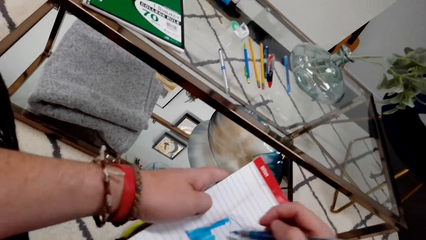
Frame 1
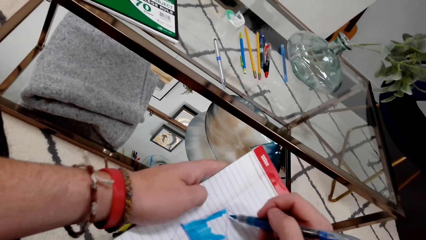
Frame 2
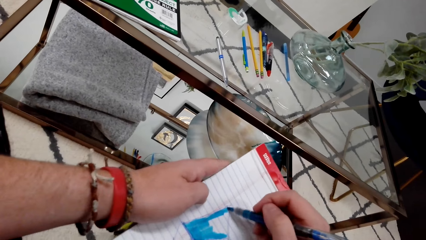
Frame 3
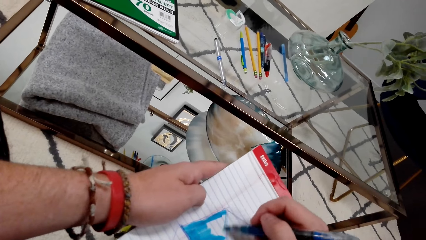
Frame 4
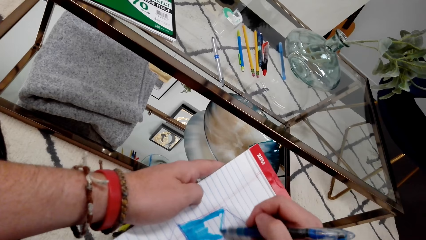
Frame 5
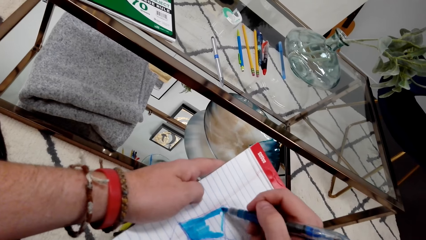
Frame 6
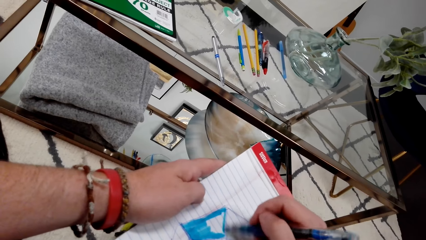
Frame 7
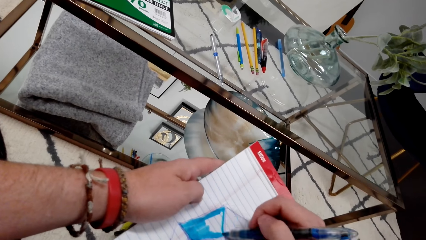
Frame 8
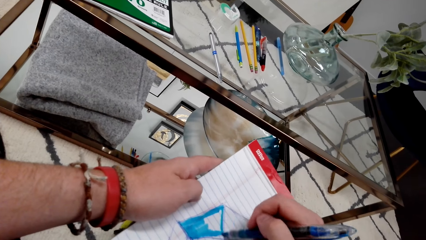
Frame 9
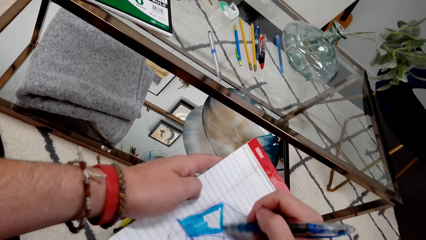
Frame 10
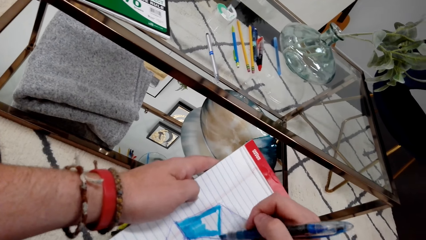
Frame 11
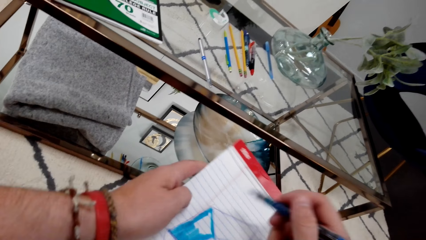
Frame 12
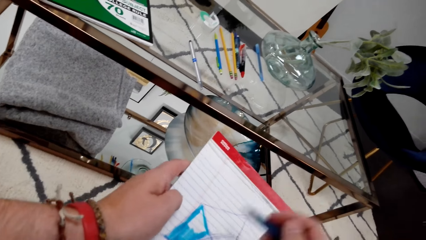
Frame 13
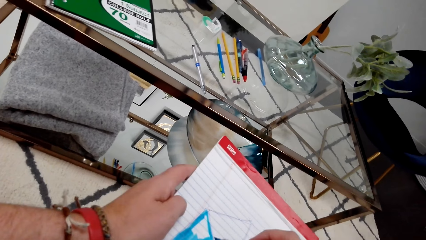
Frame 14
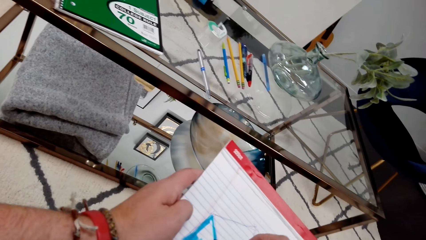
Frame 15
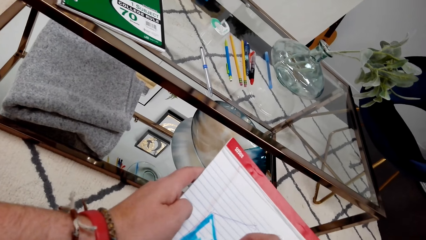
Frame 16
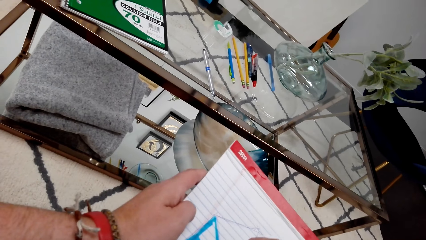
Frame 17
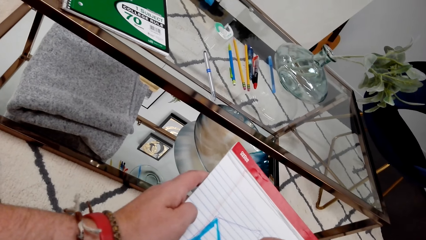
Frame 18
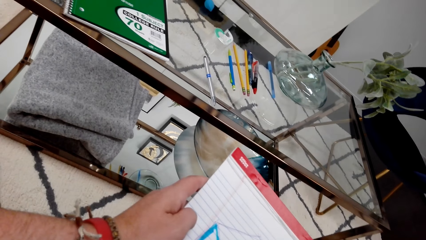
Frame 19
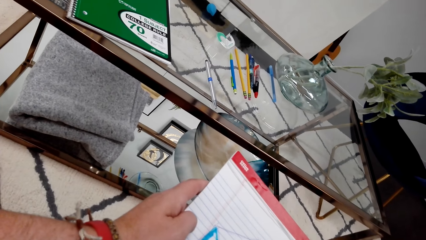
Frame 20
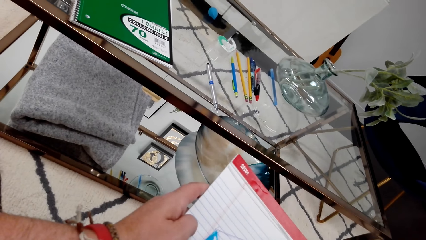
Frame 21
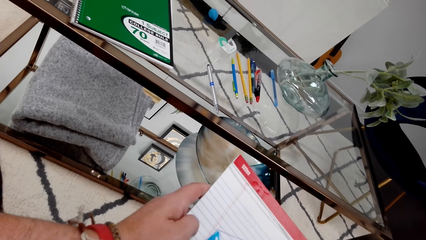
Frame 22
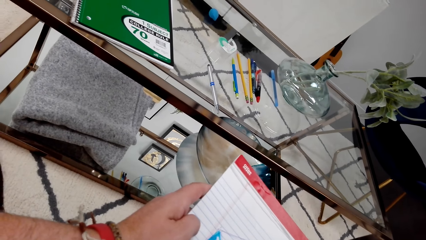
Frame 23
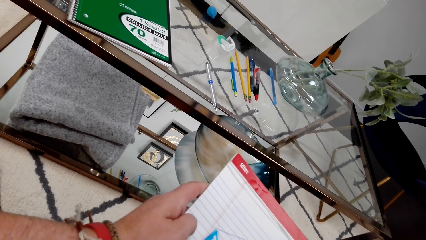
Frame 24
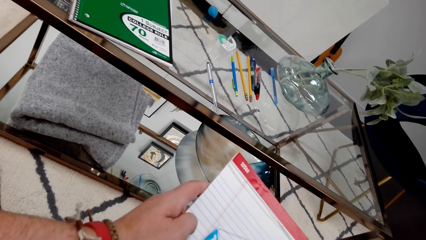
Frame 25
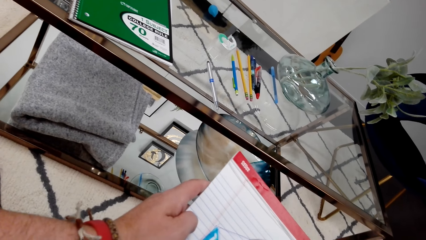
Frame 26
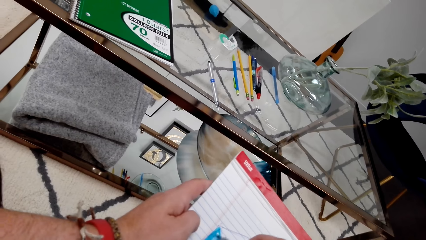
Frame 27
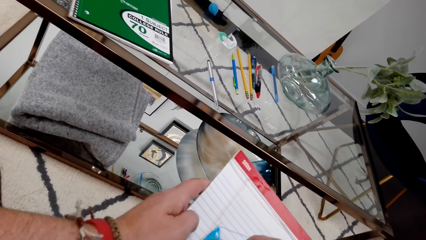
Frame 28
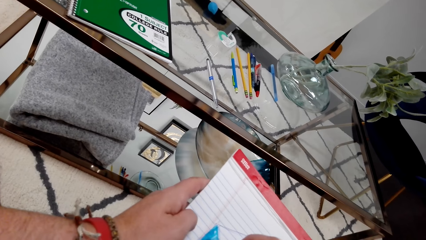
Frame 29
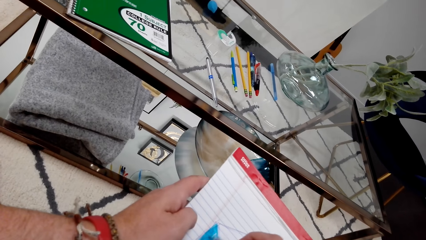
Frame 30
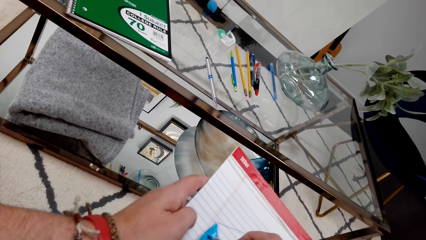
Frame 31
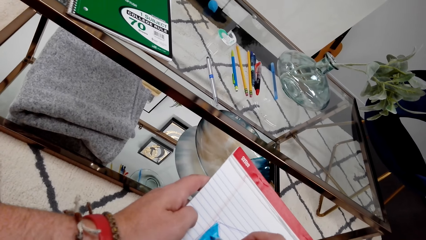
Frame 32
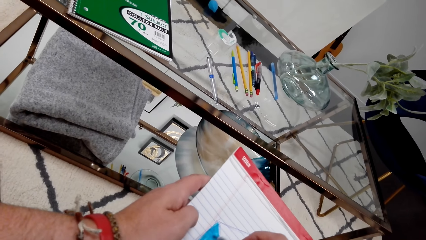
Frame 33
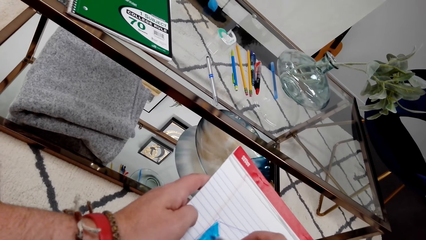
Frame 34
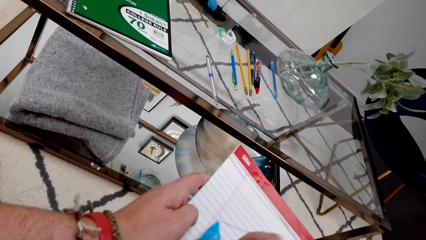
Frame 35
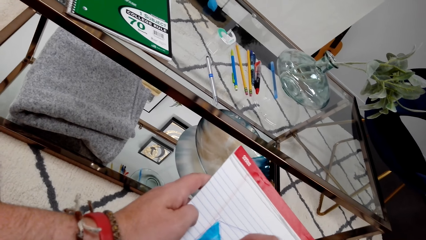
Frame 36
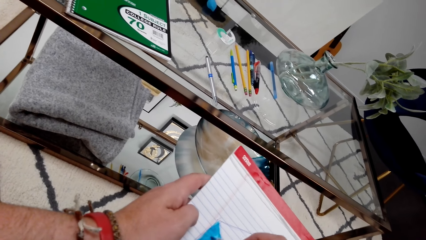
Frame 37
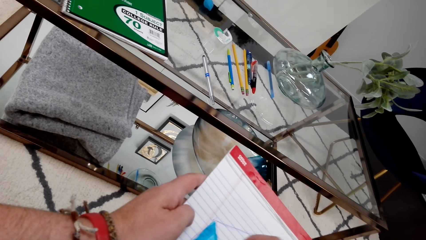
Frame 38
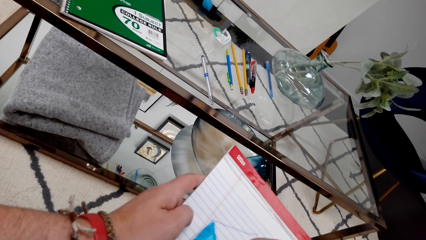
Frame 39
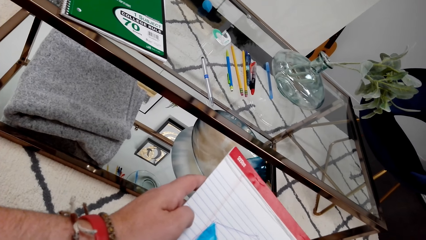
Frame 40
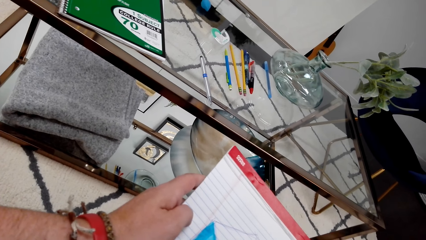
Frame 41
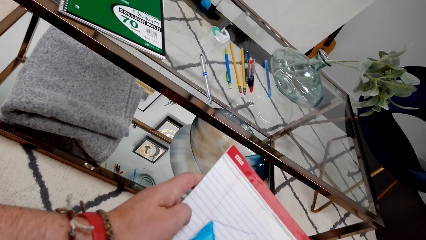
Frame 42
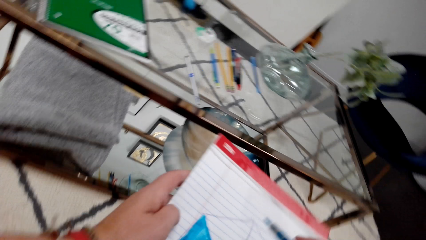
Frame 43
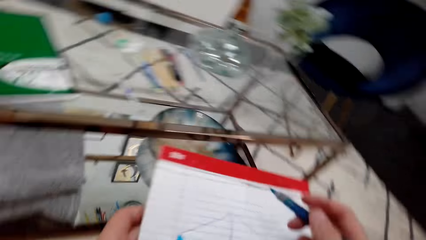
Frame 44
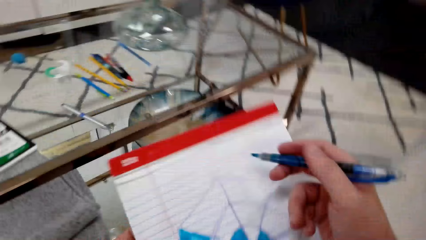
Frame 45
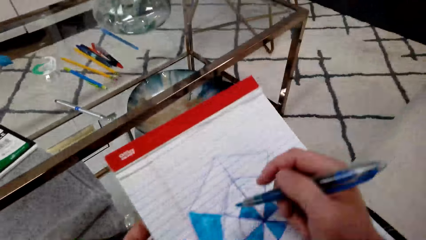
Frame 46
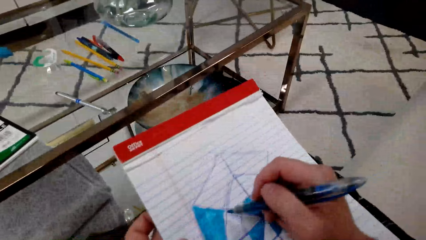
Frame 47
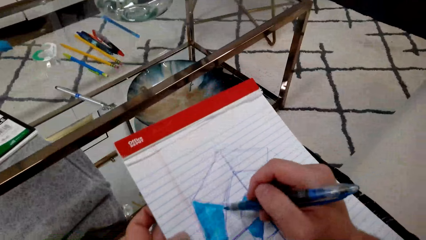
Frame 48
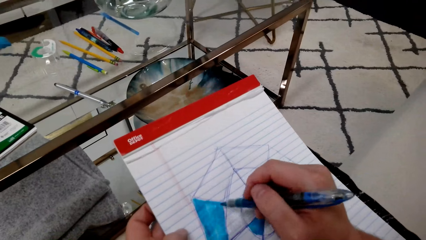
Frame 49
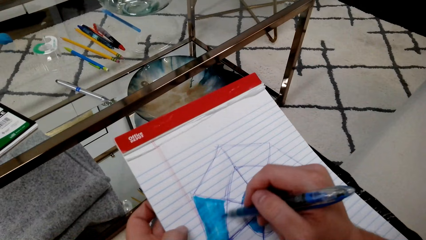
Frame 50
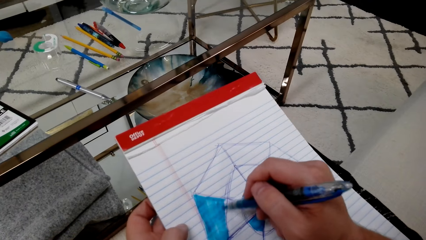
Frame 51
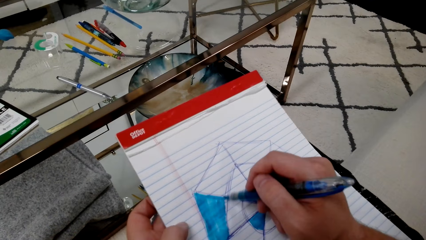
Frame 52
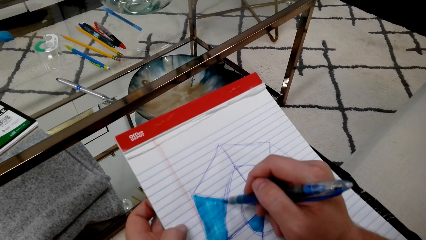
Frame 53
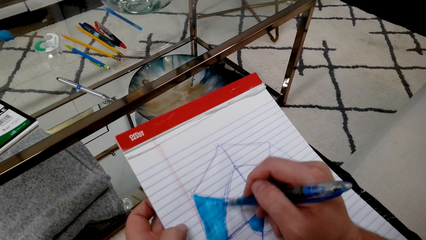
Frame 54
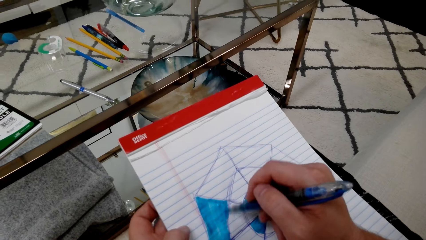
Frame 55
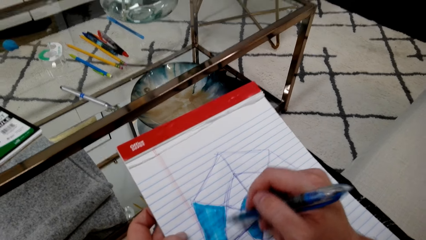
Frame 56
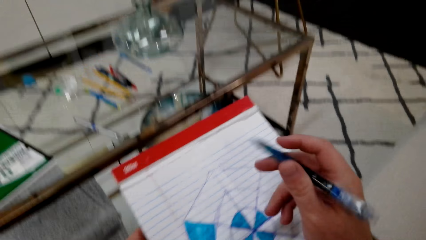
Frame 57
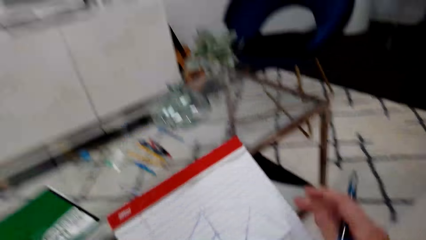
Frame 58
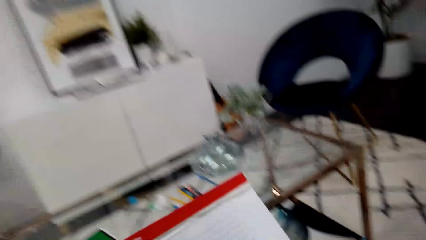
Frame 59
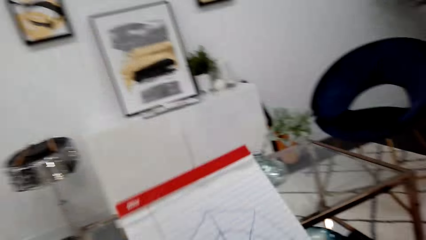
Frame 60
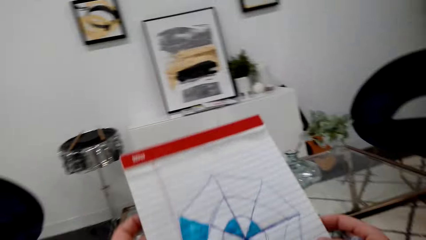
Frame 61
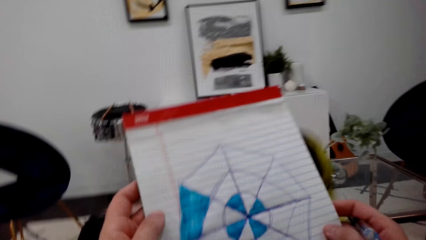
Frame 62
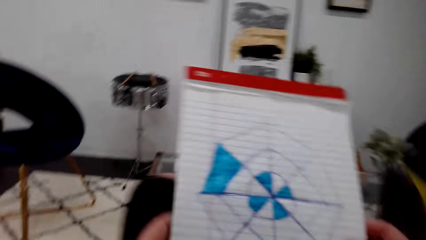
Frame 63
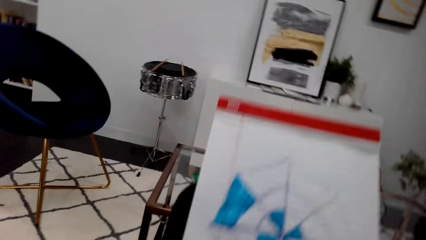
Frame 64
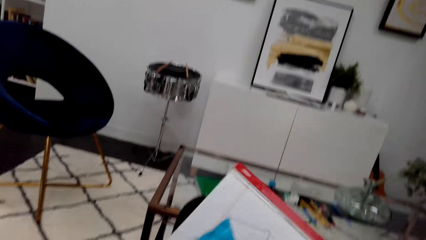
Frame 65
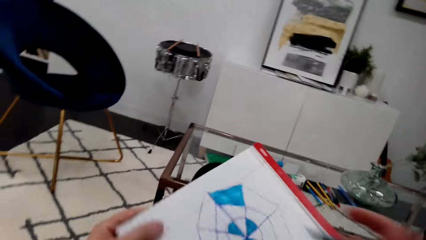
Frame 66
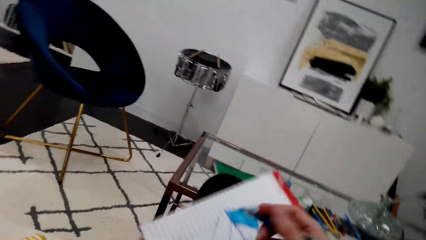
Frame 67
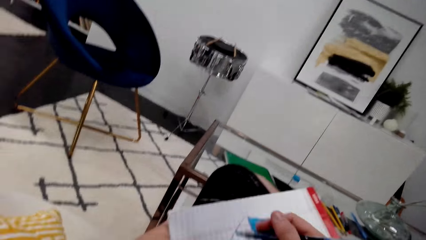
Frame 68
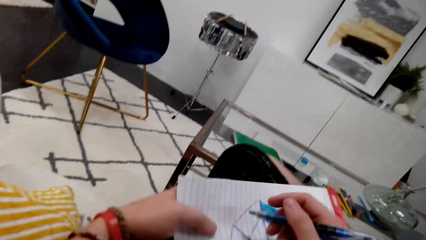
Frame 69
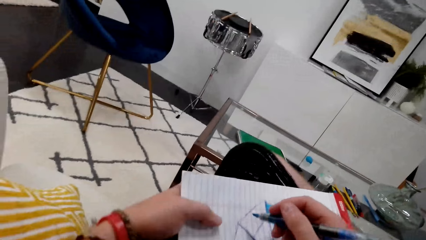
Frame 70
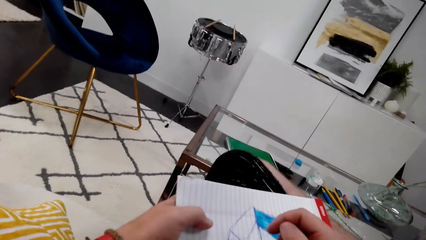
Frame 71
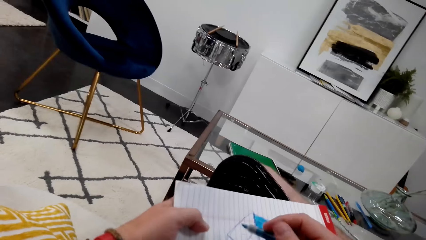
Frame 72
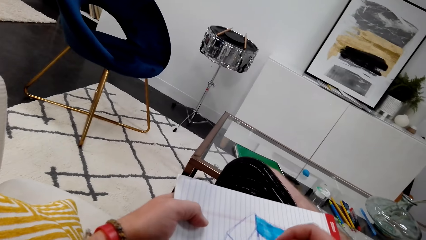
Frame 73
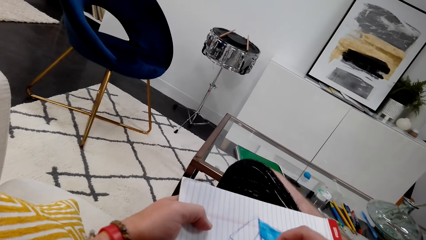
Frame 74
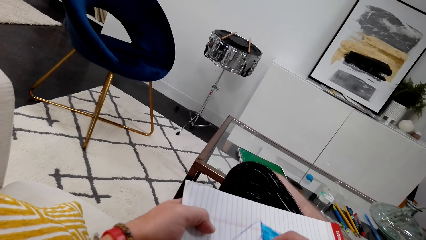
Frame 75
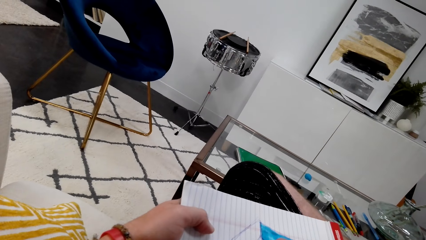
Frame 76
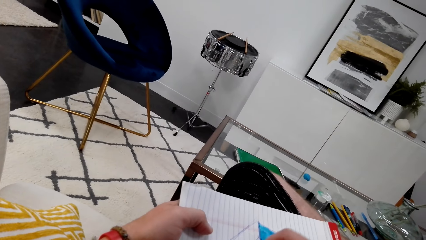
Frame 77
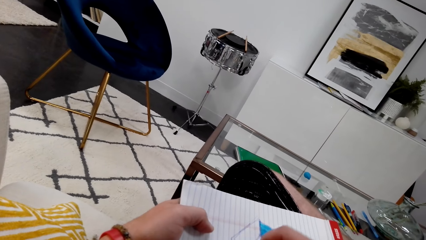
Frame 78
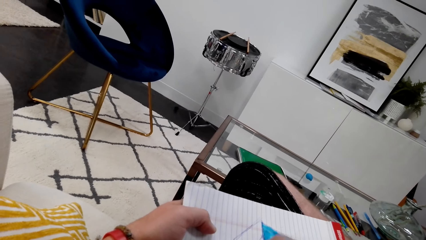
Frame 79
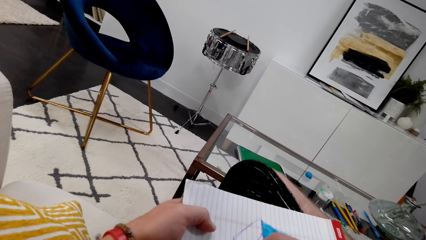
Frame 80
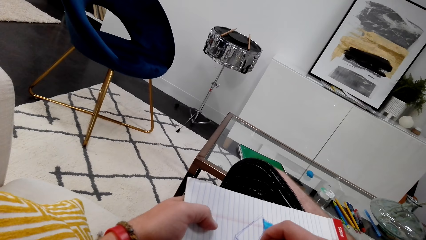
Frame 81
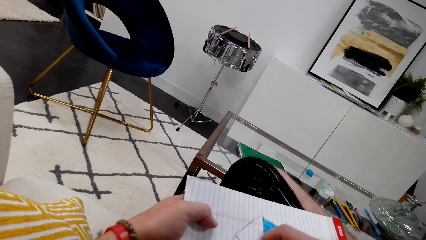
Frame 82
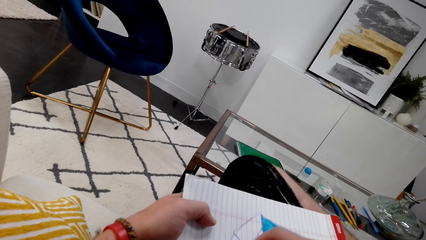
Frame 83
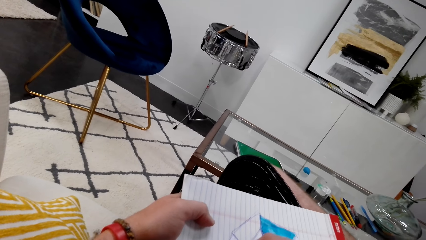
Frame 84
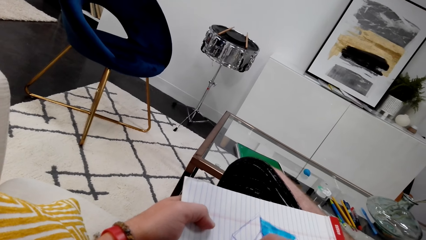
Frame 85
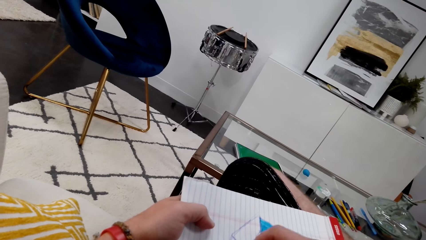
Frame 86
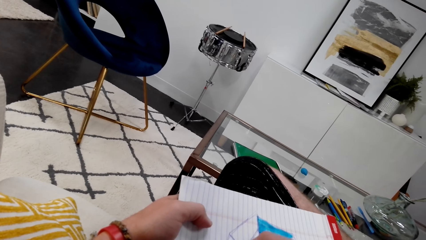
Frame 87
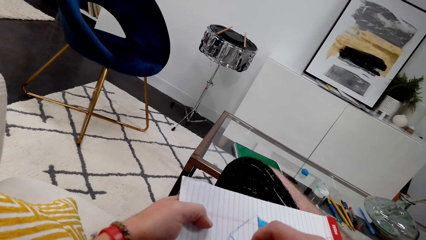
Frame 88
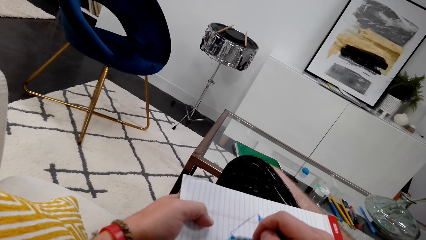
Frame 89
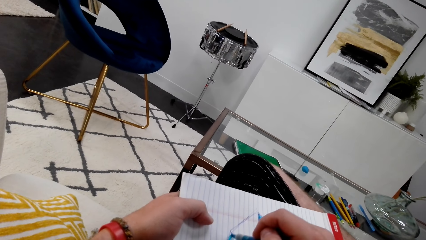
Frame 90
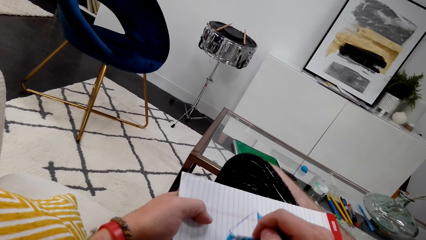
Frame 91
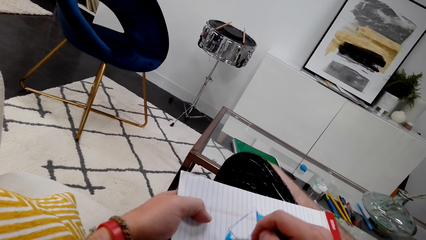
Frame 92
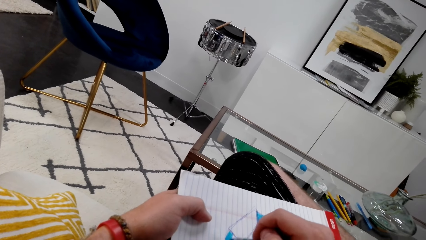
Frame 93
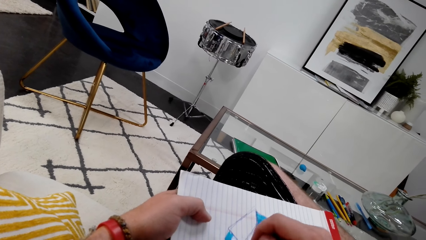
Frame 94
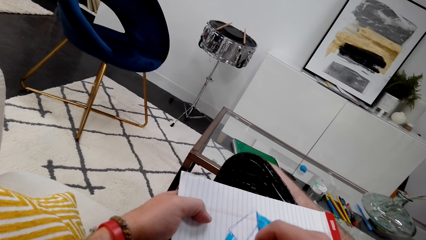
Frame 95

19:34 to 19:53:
The camera wearer stares at a book. They color a drawing. They stare at the book. They check the drawing. They color the drawing.
